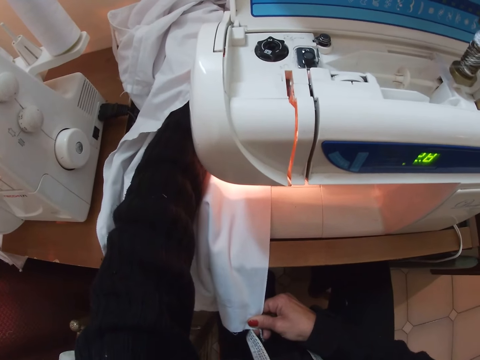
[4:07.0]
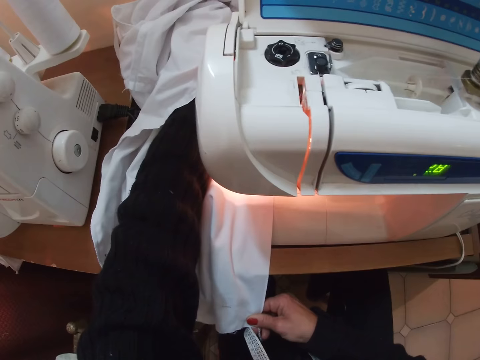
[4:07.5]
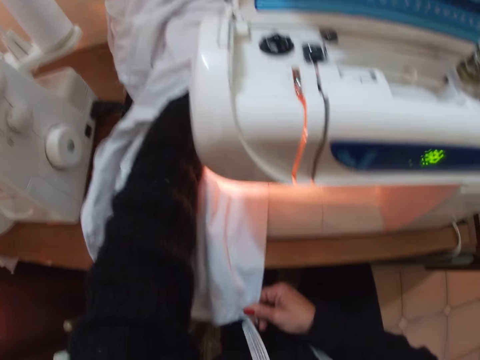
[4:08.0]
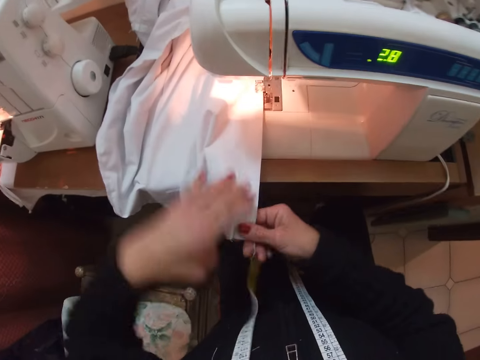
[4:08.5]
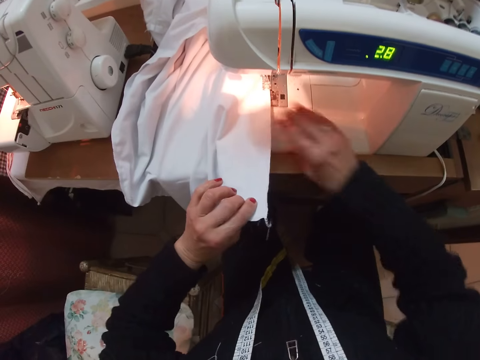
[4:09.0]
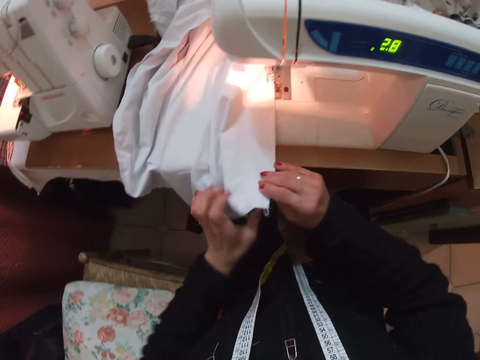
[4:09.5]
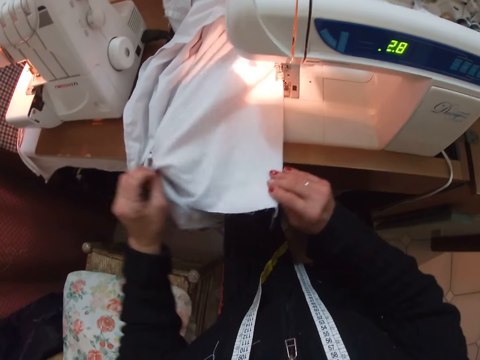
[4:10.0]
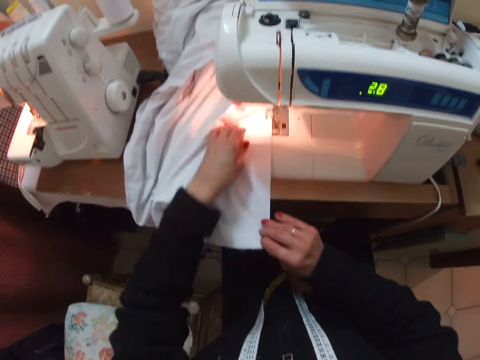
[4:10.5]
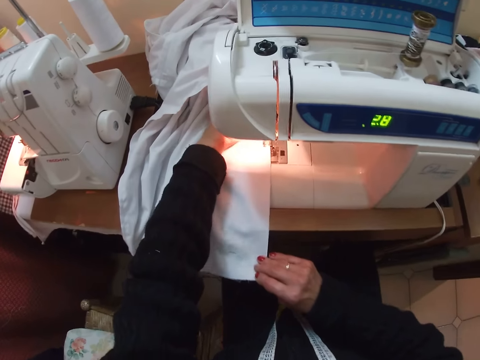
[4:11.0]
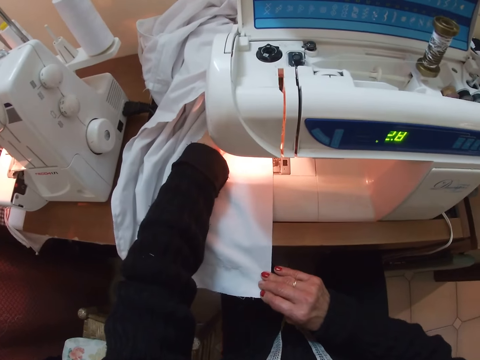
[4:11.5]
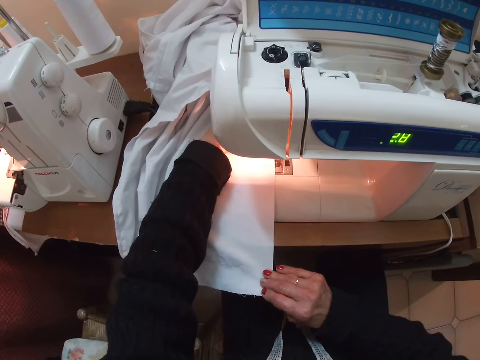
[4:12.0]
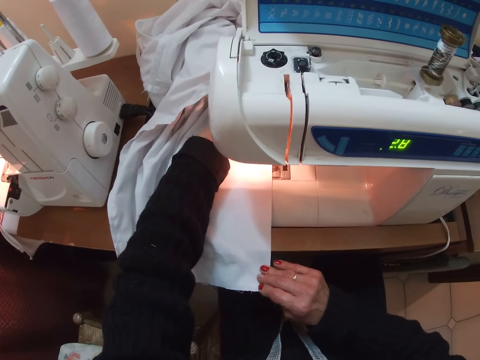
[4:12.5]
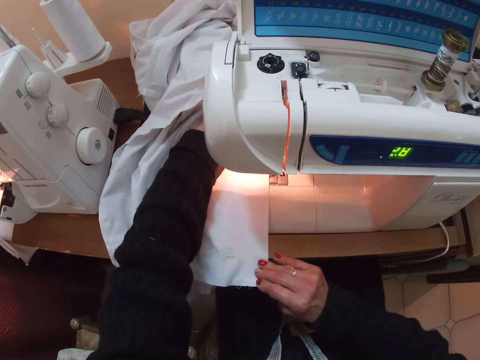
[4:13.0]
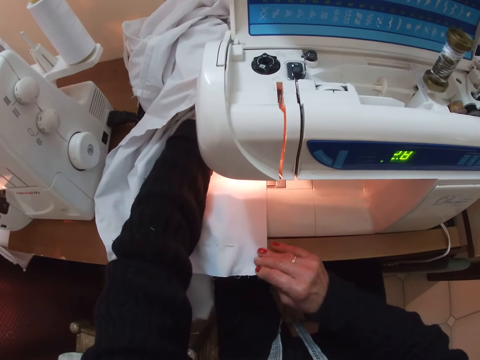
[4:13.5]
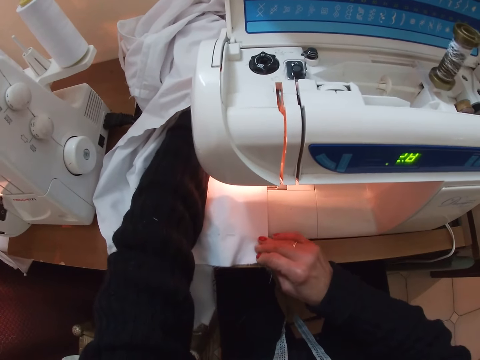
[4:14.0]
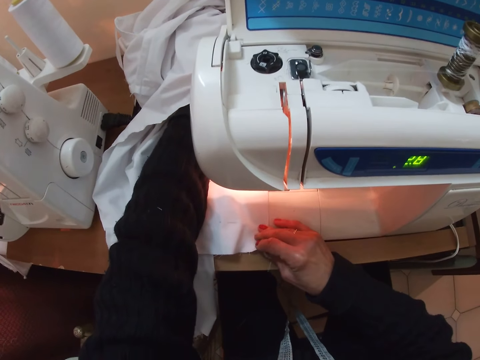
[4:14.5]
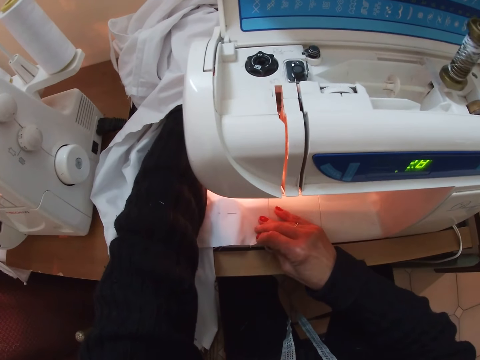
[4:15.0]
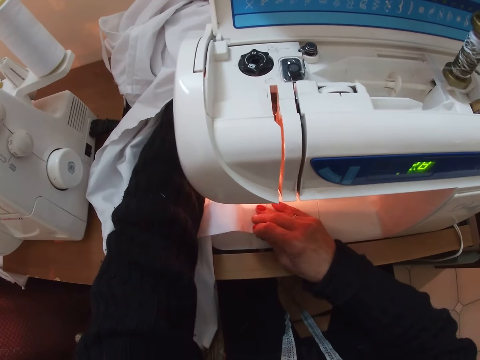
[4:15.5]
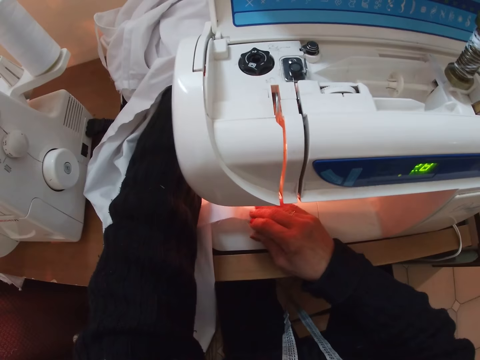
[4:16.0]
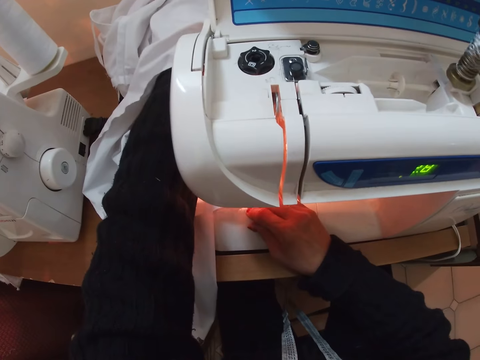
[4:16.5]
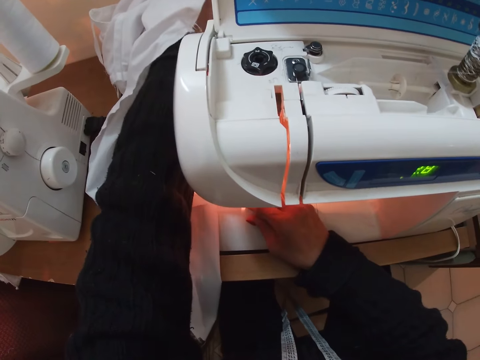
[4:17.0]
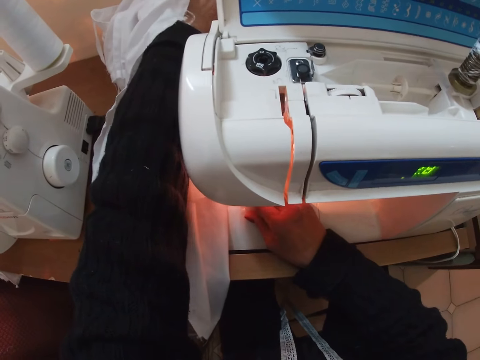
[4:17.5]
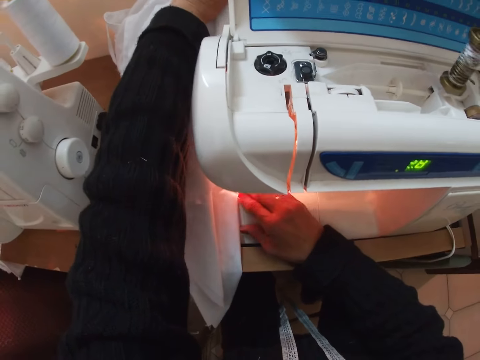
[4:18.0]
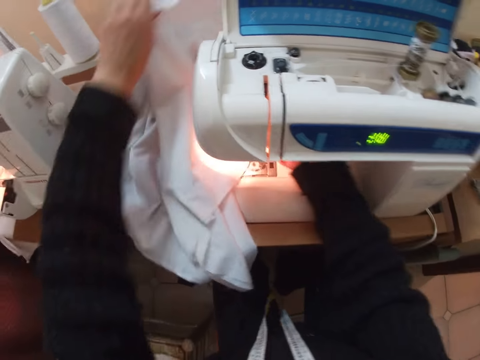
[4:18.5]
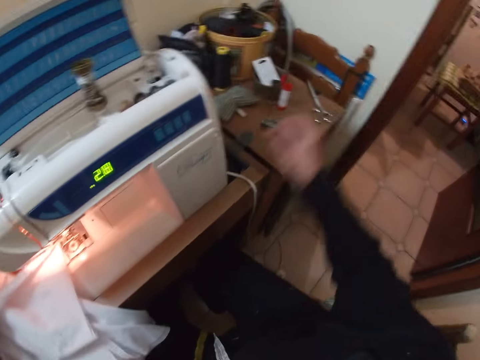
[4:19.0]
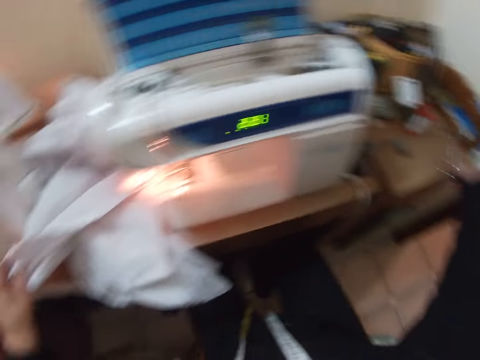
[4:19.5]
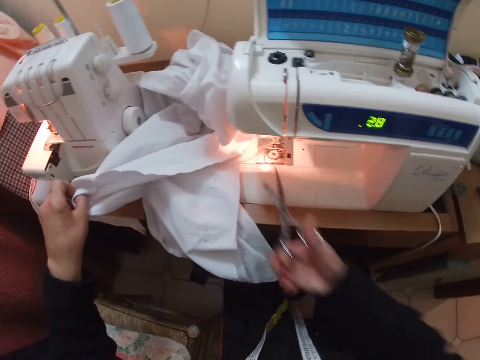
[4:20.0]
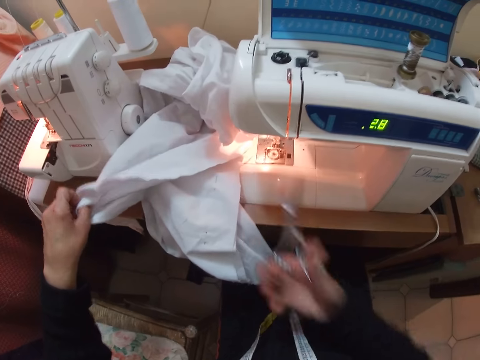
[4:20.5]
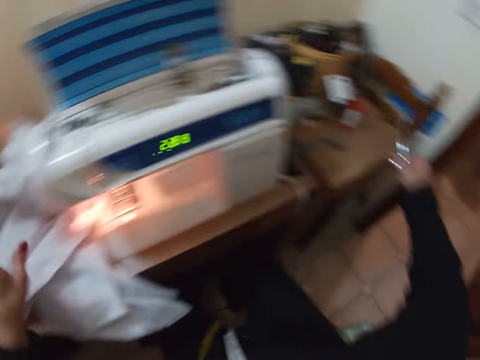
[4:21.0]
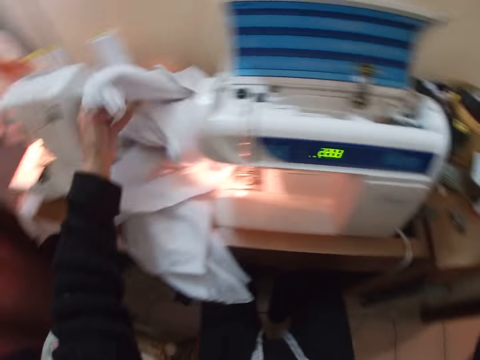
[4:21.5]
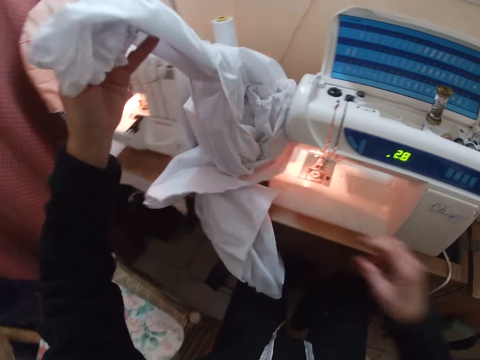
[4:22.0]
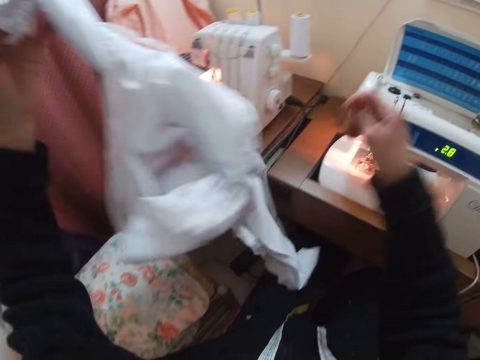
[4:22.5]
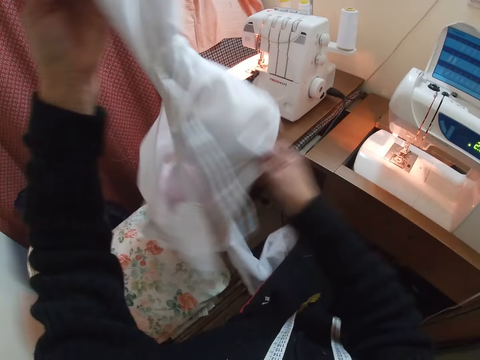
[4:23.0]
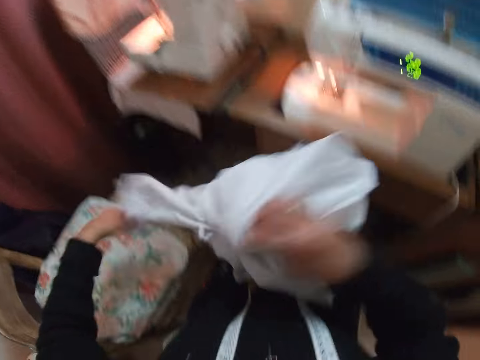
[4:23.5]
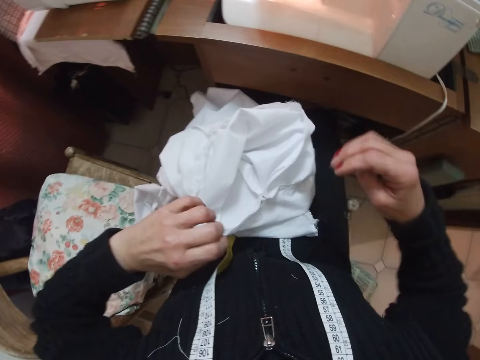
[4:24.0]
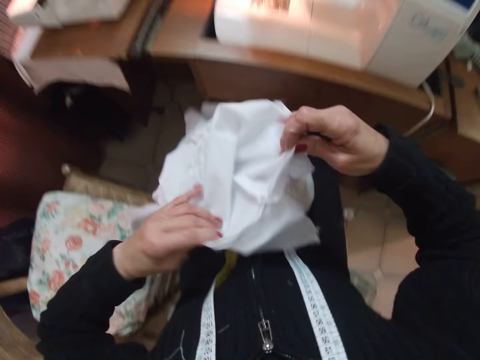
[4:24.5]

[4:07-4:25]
The camera wearer straightens the cloth. They sew the cloth. They touch something. They pick up the scissors. They cut the thread from the cloth. They return the scissors. They turn the cloth, raise the cloth up and drop the cloth down.

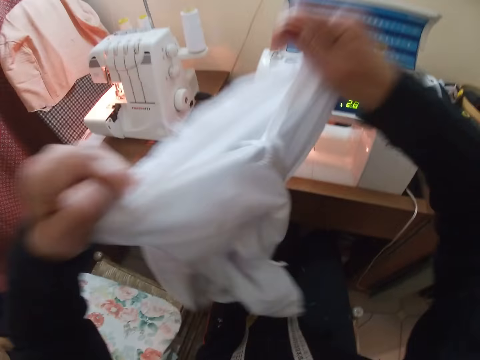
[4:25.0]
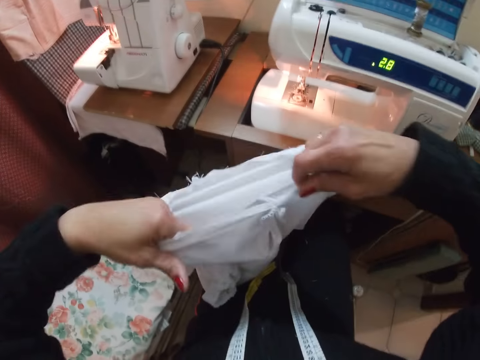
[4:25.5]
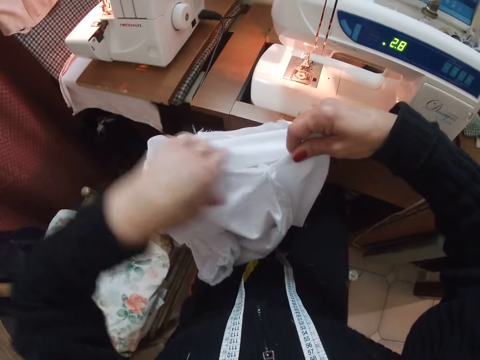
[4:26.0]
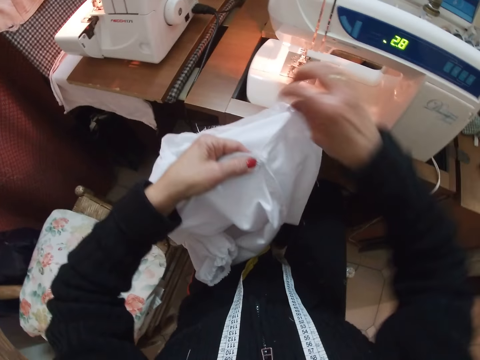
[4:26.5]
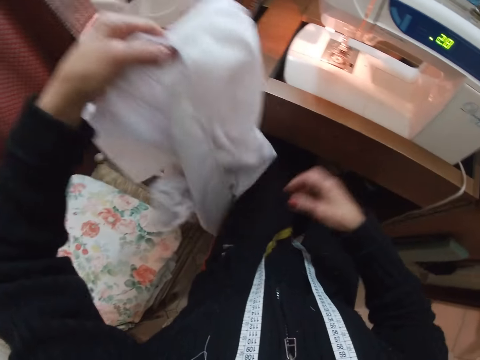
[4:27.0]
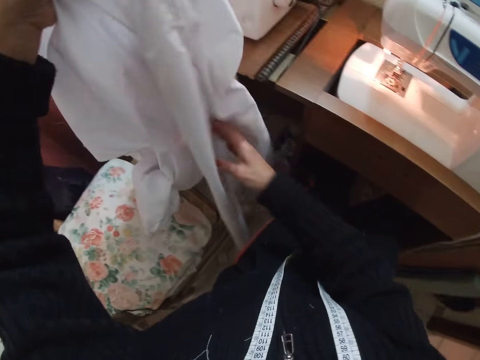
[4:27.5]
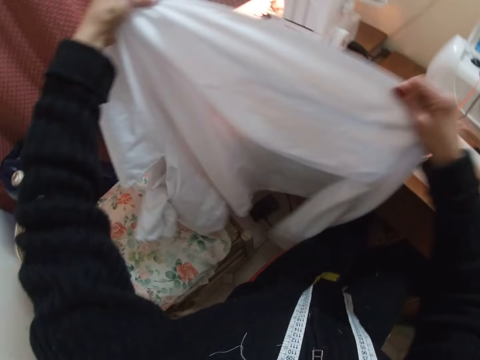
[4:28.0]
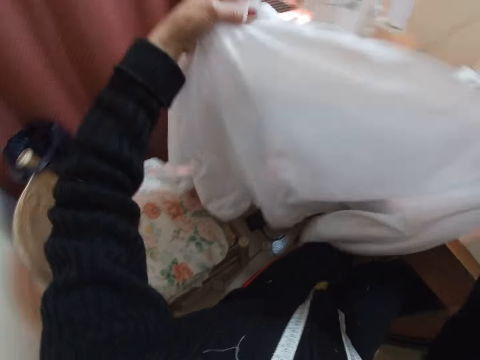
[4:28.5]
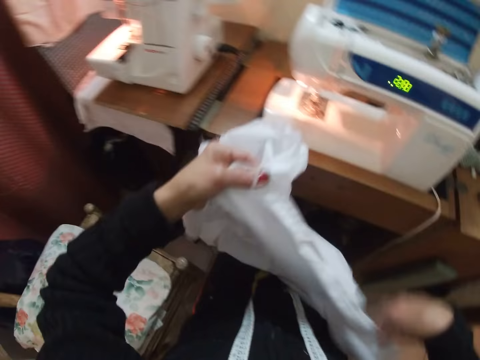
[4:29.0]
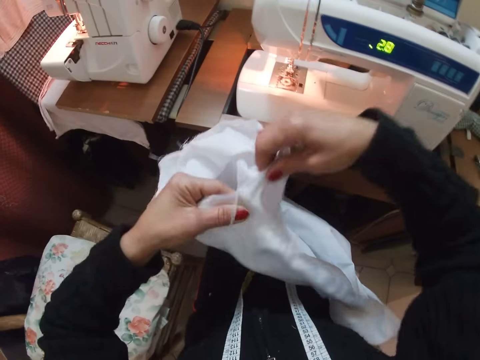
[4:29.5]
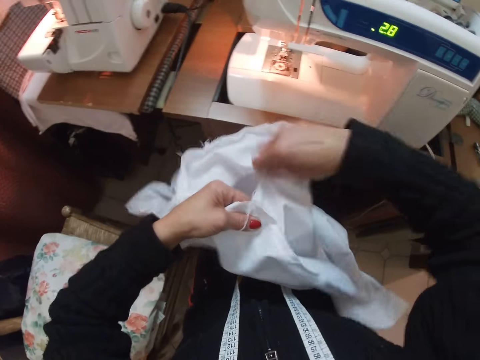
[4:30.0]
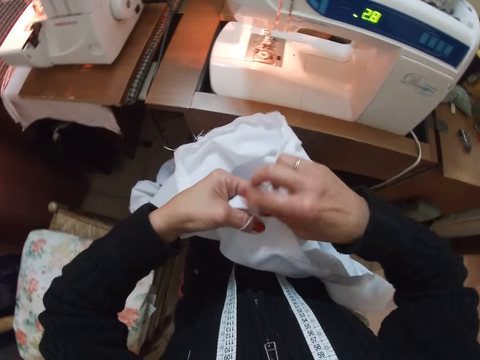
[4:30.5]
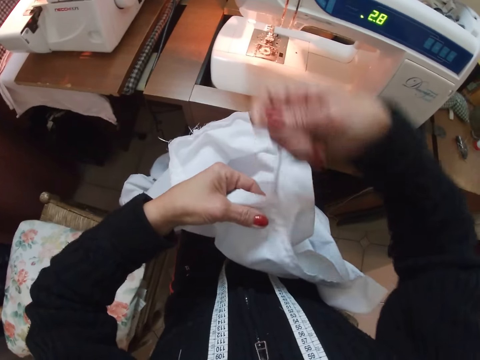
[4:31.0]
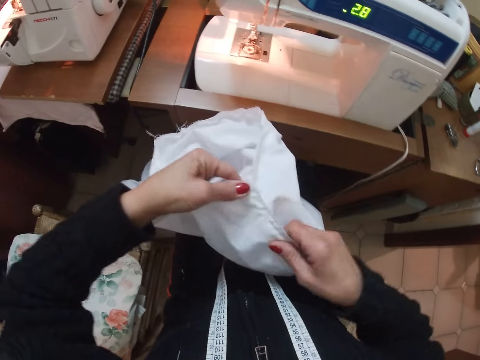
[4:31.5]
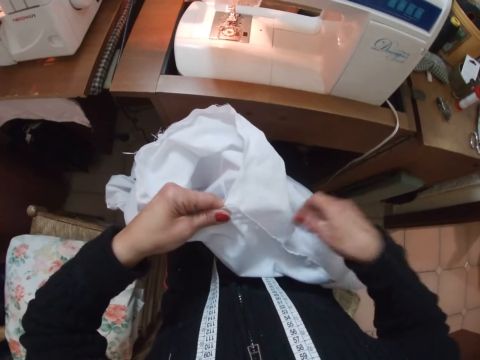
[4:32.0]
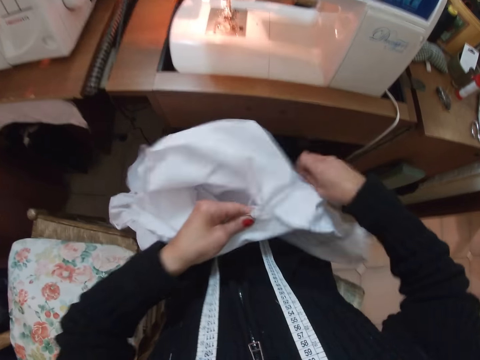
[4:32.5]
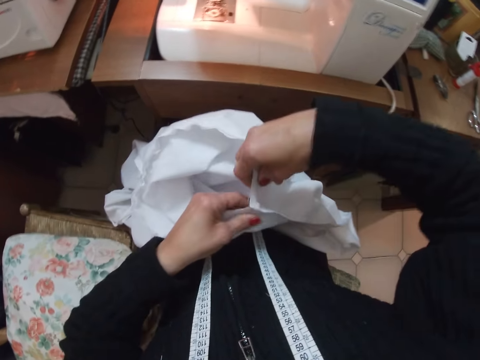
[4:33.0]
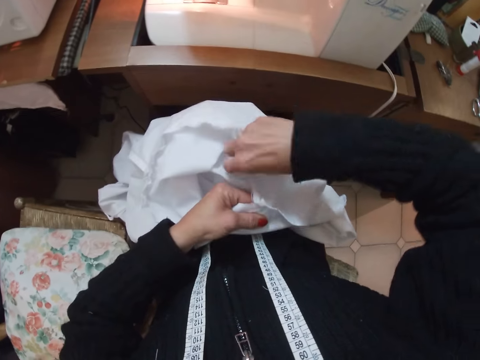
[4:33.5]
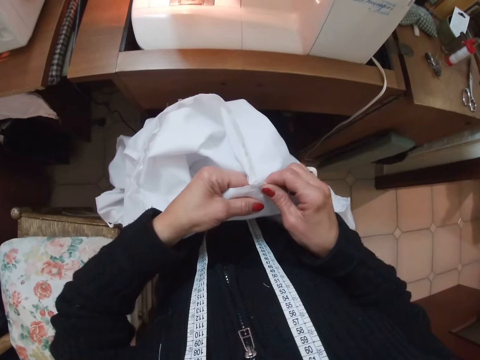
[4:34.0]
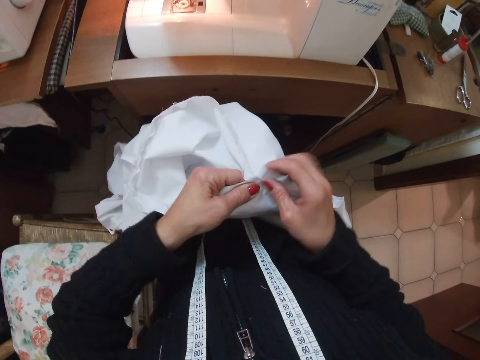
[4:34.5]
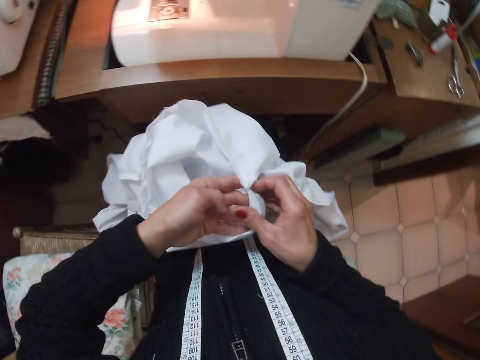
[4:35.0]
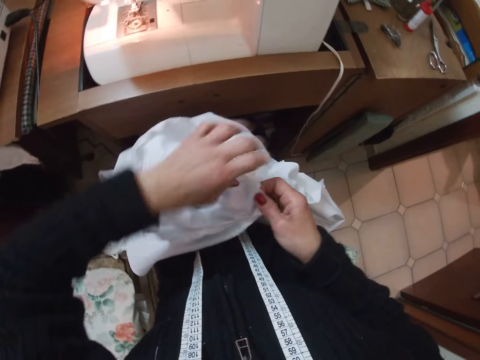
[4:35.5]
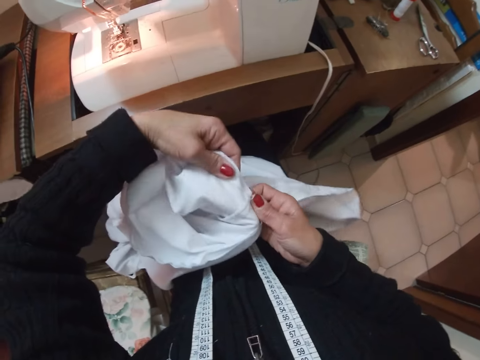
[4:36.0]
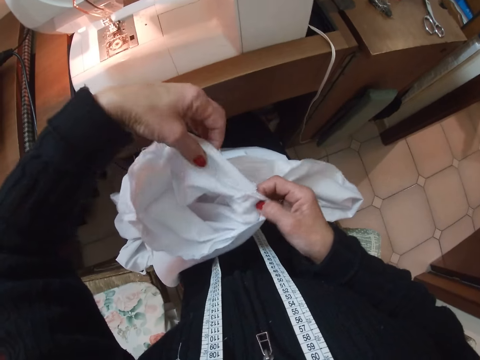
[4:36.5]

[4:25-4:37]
The camera wearer raises the cloth up. They straighten the cloth. They straighten the edges of the cloth. They join the joints of the cloth.
